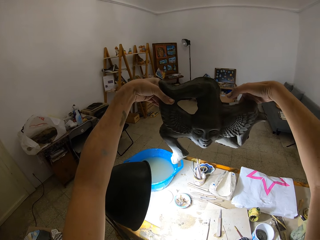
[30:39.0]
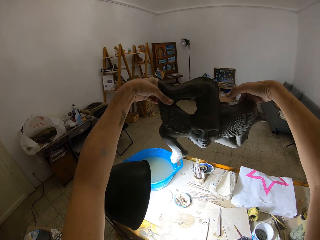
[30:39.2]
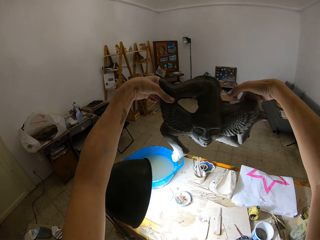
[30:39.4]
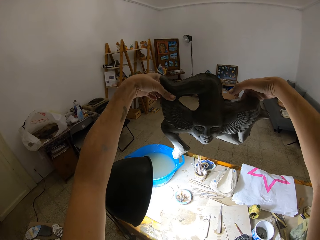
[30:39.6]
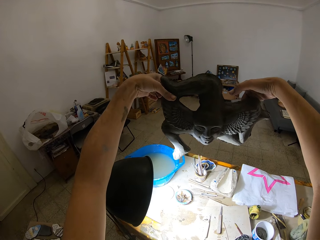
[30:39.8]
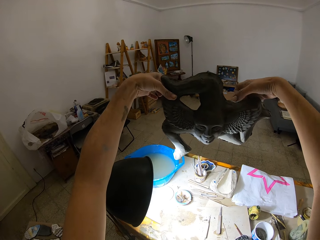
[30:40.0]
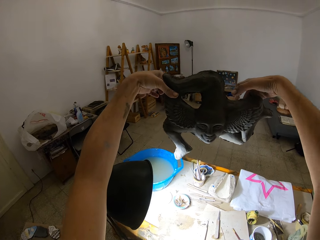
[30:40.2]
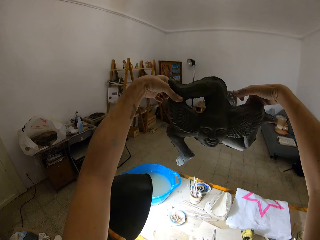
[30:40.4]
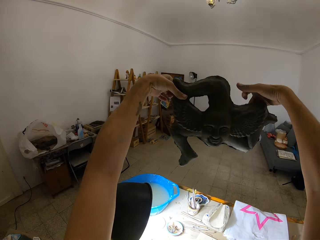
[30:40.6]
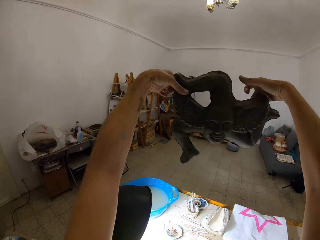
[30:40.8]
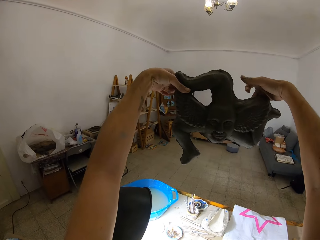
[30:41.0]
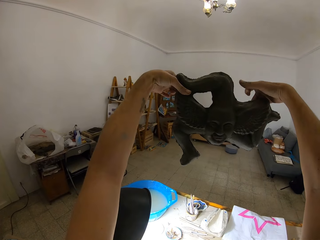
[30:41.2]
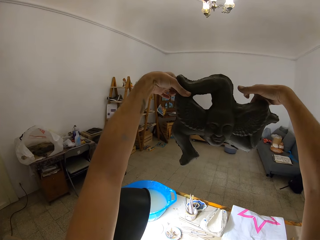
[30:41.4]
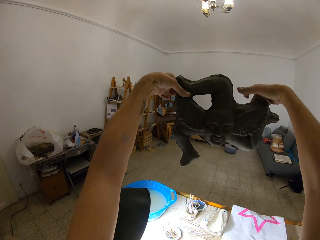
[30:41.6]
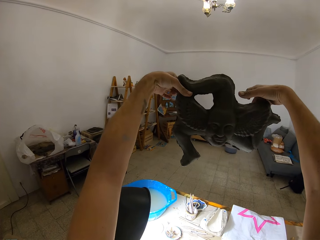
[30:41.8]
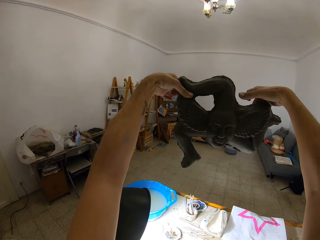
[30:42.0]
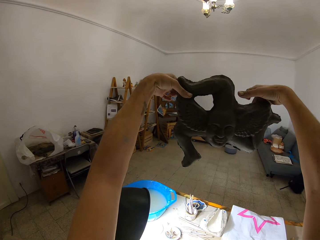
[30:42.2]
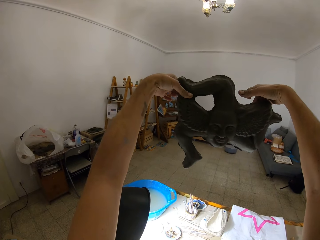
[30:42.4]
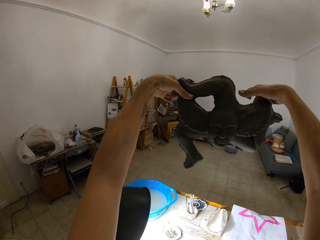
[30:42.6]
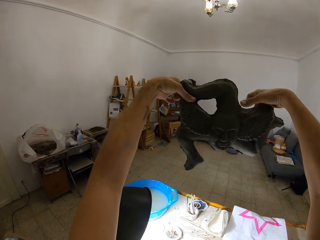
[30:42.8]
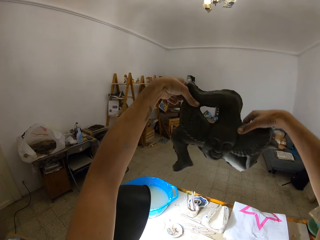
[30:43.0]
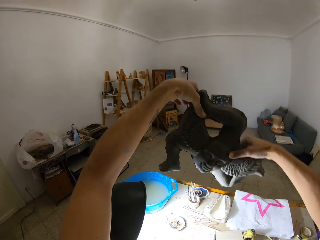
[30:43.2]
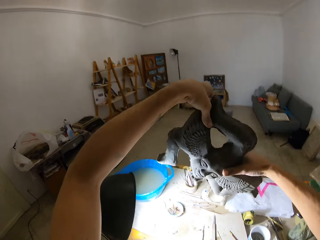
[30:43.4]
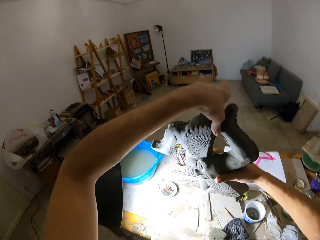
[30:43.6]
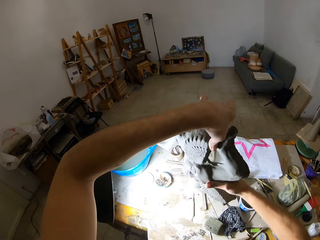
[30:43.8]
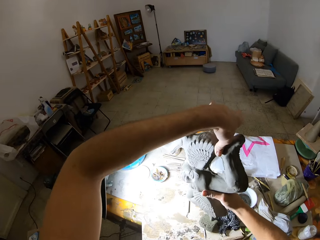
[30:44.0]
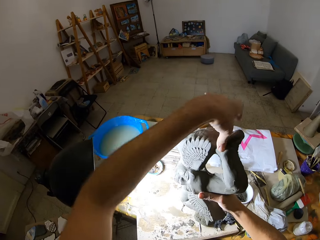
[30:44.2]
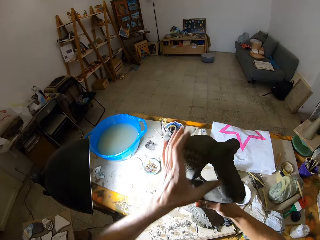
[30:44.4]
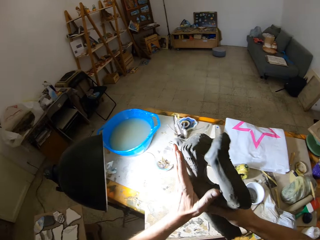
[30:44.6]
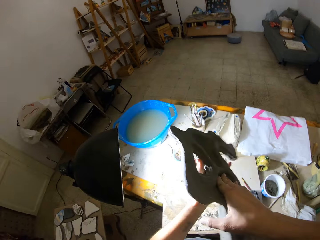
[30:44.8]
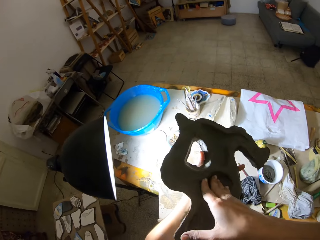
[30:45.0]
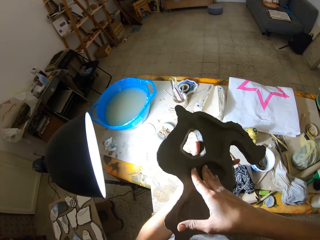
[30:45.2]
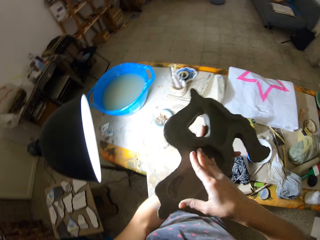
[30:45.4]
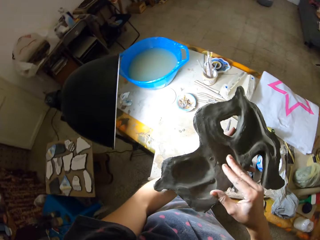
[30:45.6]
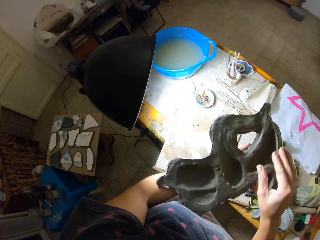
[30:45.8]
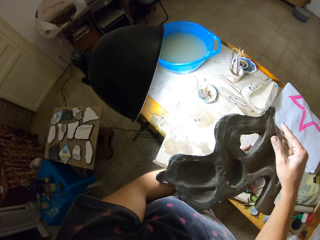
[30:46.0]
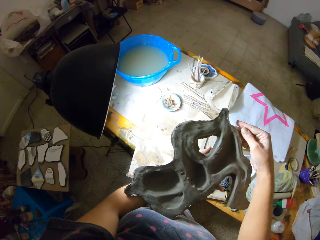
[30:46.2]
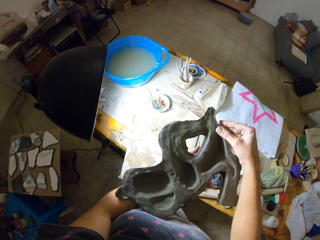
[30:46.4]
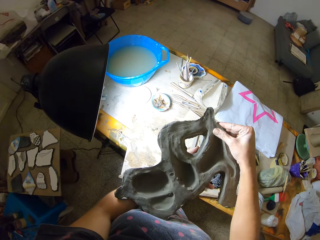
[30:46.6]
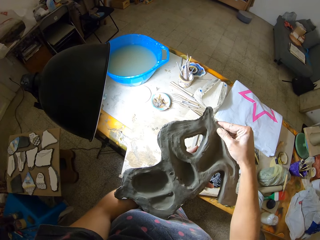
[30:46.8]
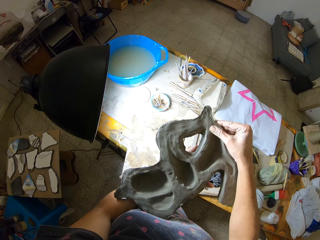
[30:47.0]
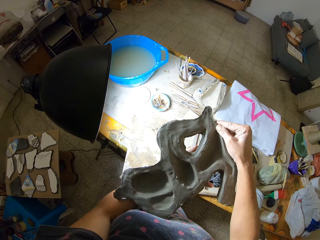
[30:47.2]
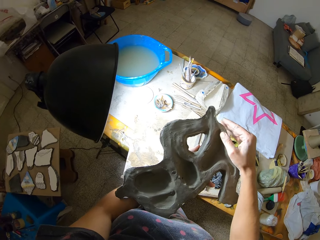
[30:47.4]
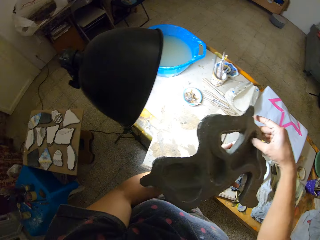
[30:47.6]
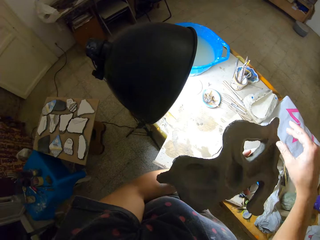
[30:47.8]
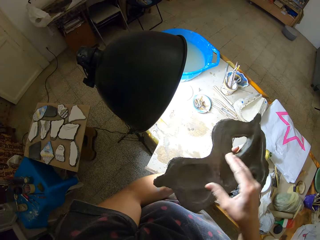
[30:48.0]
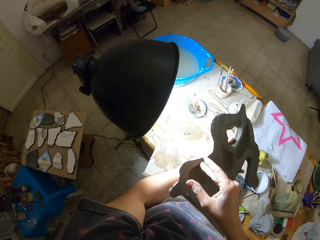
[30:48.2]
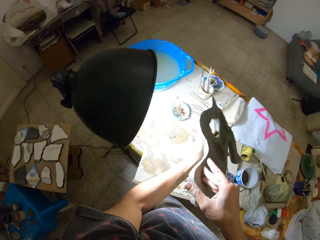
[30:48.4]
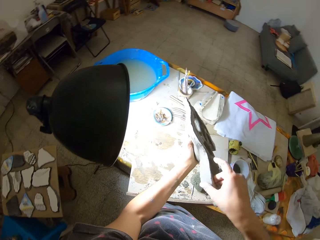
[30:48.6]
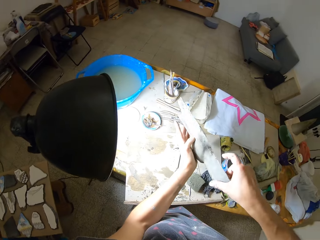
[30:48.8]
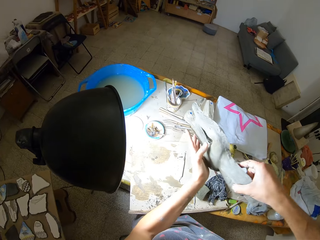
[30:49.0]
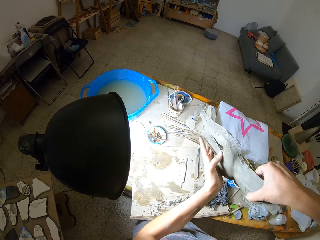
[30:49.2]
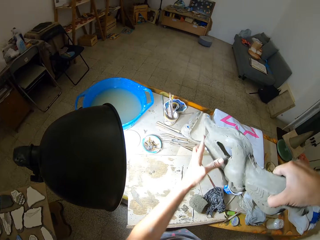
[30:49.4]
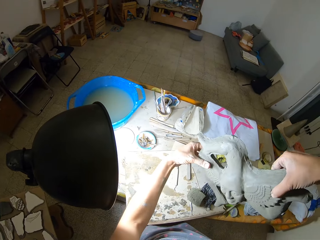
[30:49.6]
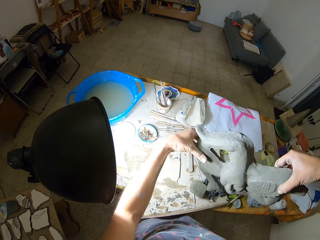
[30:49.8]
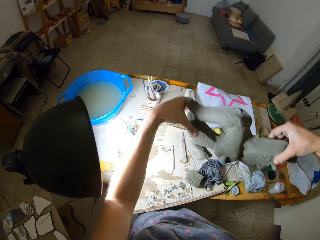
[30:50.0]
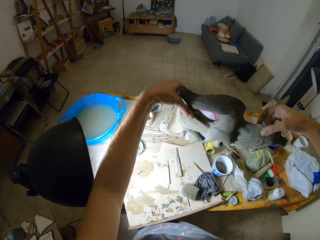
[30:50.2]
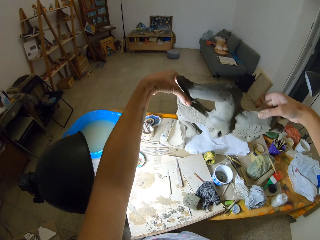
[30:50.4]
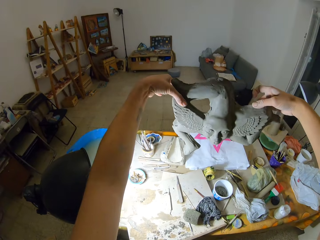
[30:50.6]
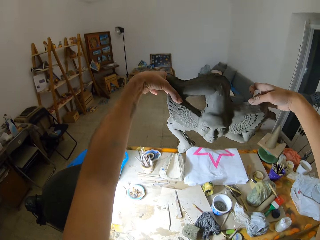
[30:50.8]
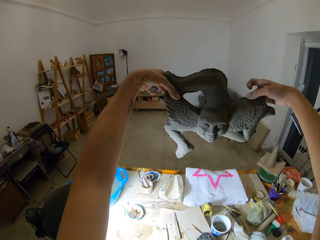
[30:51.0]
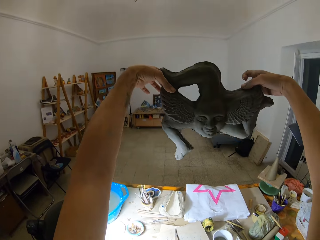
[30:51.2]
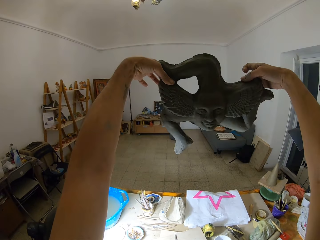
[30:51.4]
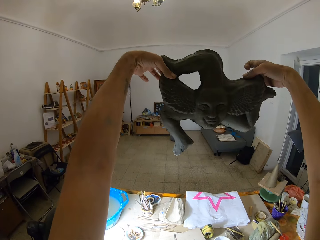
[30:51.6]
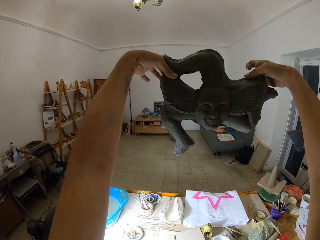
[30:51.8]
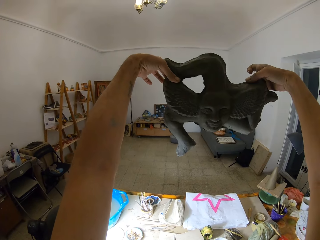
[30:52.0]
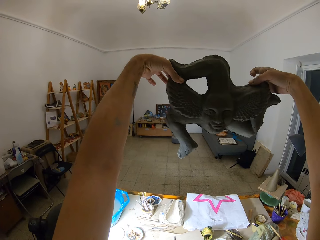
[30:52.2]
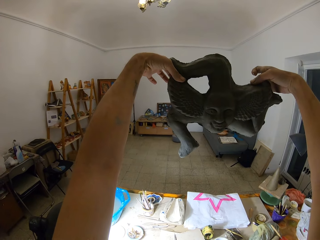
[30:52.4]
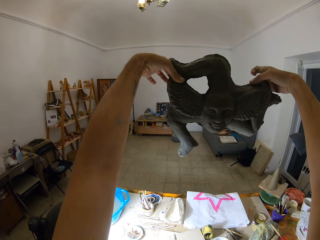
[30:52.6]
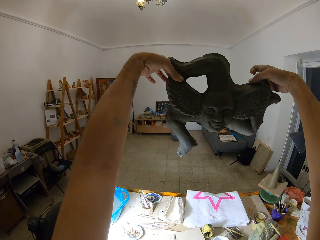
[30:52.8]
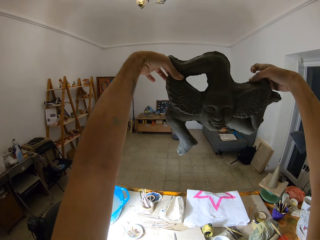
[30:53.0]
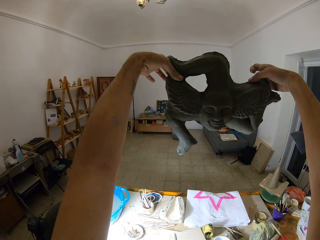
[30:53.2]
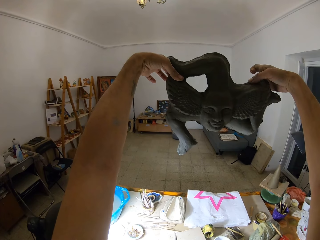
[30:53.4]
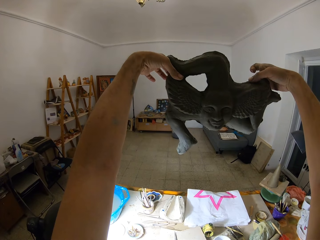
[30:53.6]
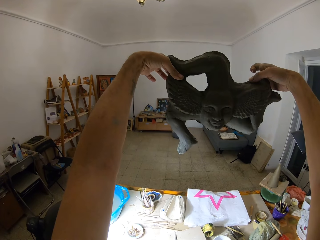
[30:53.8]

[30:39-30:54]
The camera wearer drops her hands. She turns the second sculpture with both hands. She rubs the second sculpture with her right thumb. She turns the second sculpture with both hands. She holds up the second sculpture with both hands.

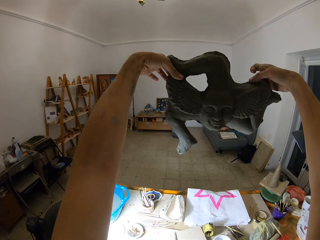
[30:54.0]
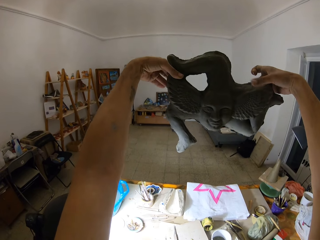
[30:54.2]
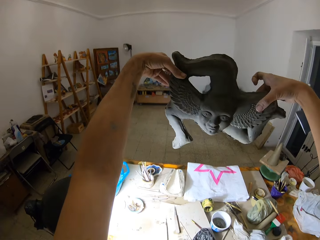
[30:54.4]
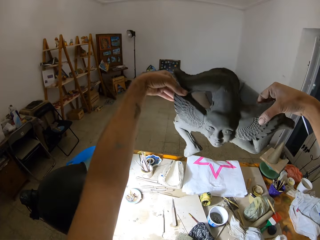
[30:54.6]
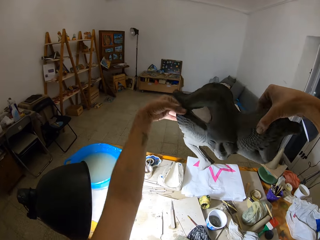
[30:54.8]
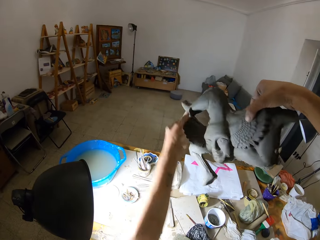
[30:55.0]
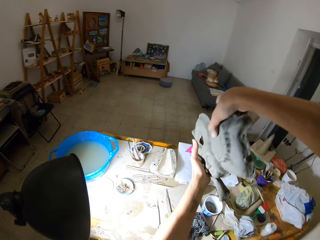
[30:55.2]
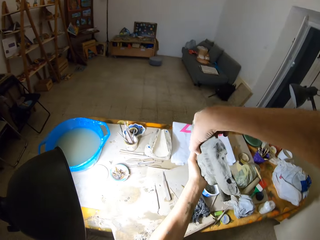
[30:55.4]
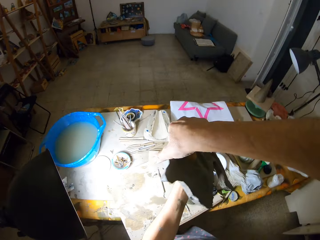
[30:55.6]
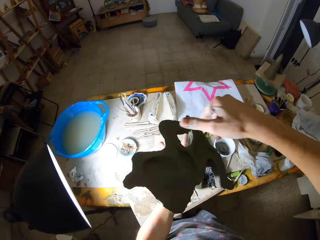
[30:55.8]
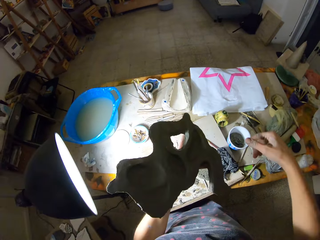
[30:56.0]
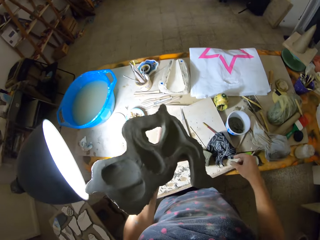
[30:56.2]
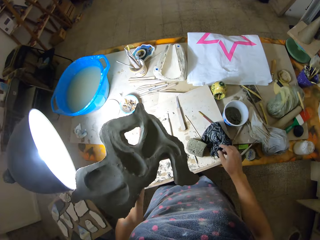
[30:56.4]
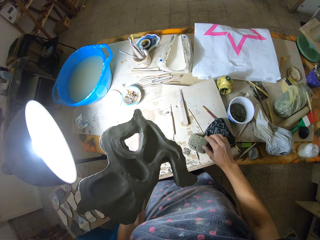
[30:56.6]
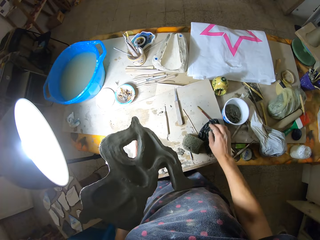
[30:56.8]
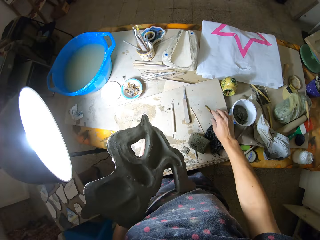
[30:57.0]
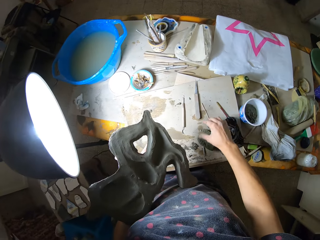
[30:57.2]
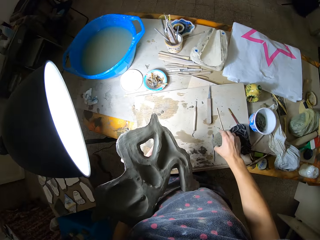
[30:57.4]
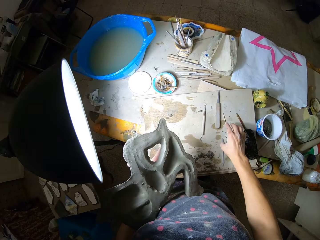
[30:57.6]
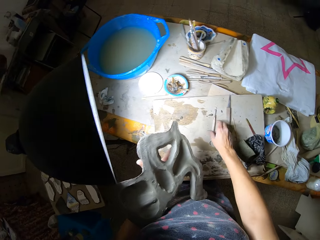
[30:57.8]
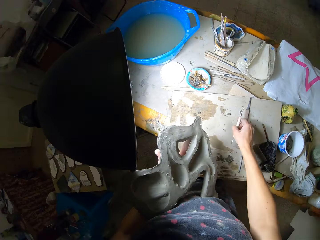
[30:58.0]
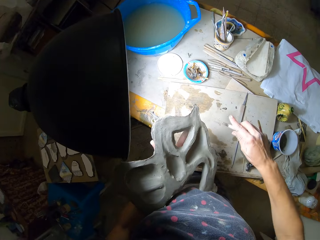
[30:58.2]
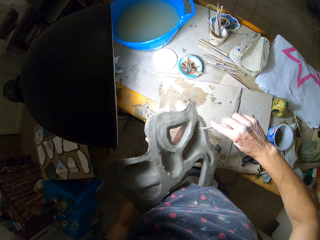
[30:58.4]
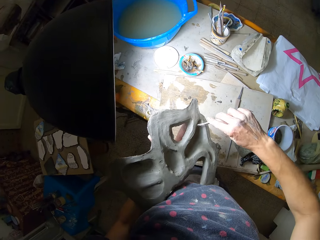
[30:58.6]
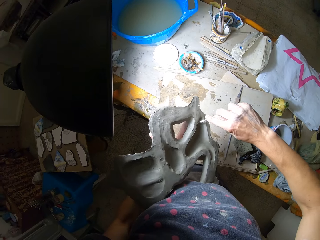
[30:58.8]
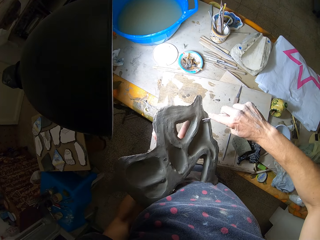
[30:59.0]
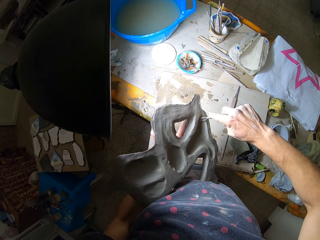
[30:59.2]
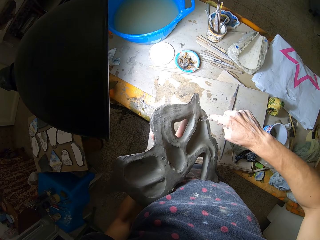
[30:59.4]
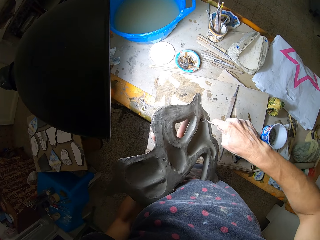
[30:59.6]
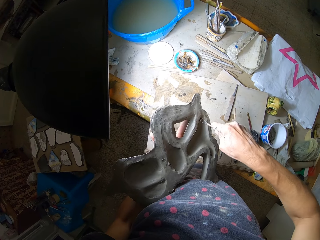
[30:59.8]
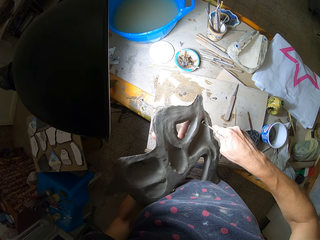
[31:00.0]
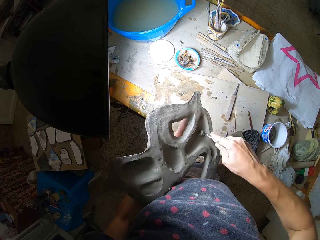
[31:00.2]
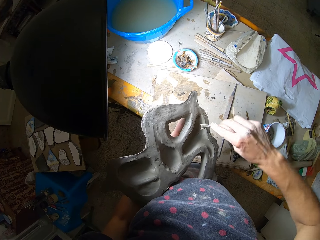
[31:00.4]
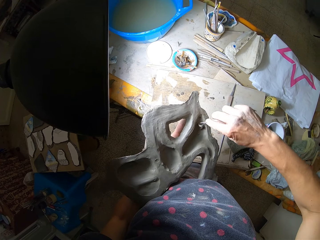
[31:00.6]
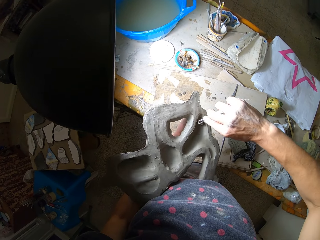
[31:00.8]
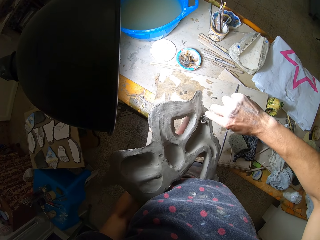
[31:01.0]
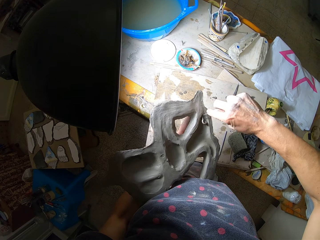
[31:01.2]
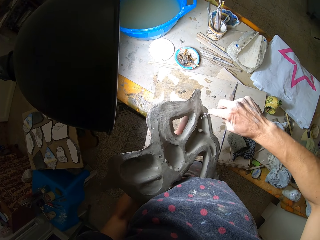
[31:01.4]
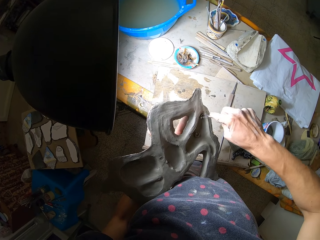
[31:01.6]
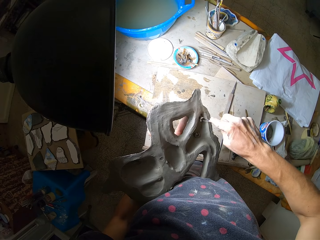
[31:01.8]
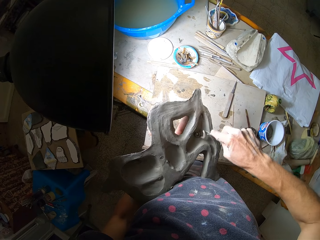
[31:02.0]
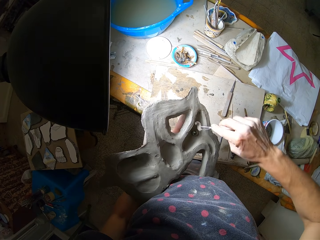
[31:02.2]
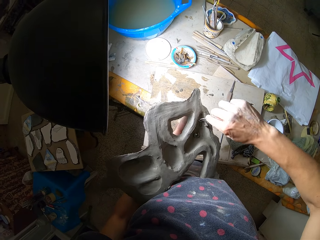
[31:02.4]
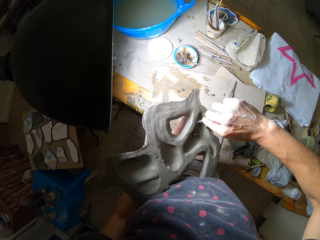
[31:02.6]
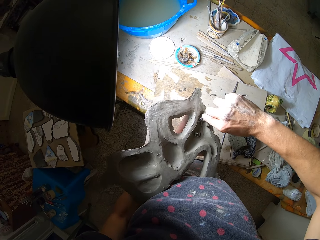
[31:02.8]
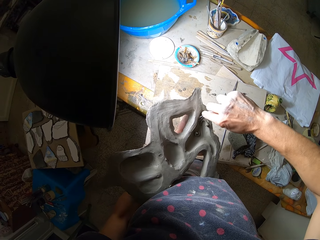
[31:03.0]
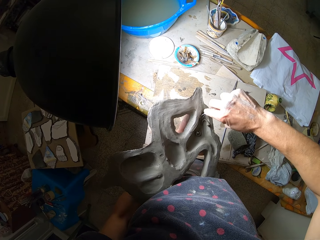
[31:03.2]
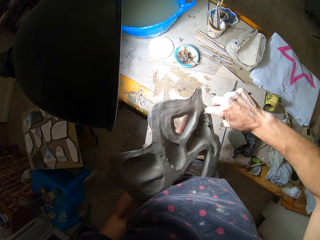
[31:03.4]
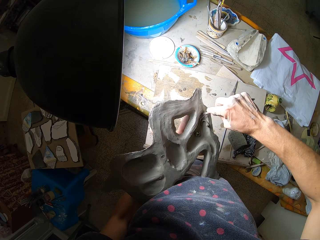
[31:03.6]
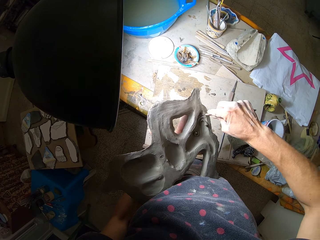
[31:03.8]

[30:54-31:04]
The camera wearer drops her hands. She turns the second sculpture with both hands. She moves the sponge on the table with her right hand. She picks the ribbon tool from the table with her right hand. She scrapes the second sculpture with the ribbon tool in her right hand.
